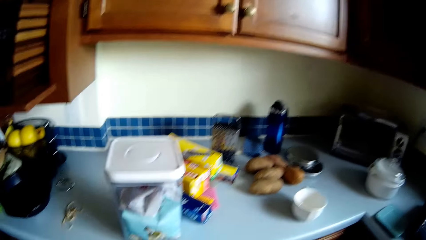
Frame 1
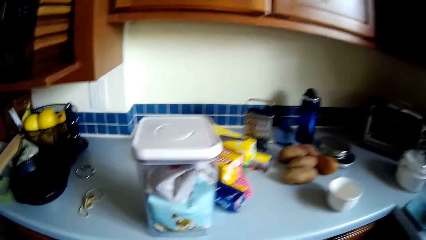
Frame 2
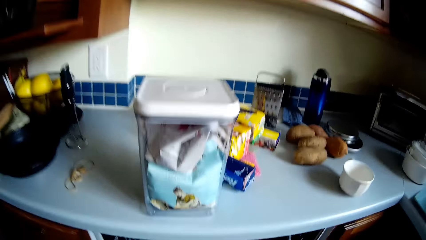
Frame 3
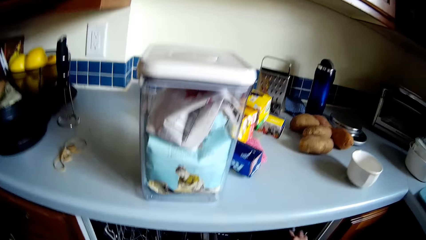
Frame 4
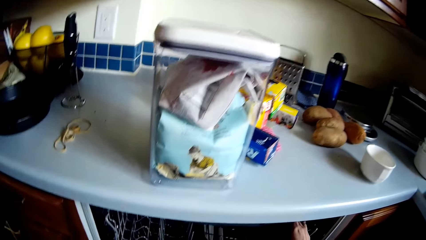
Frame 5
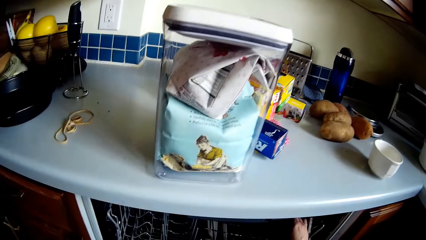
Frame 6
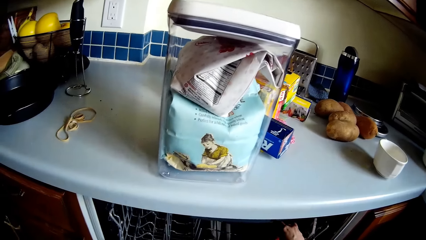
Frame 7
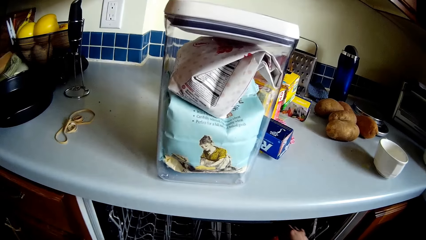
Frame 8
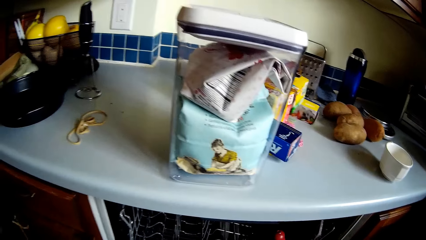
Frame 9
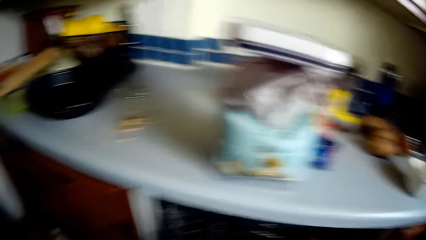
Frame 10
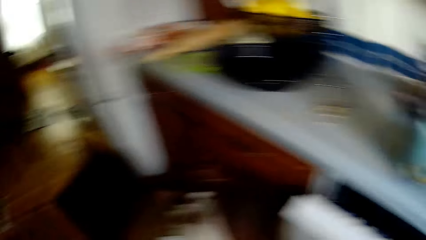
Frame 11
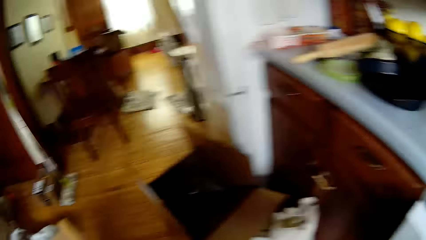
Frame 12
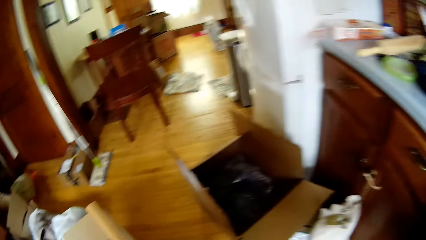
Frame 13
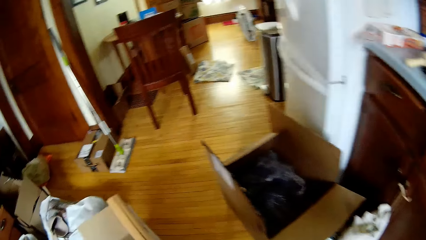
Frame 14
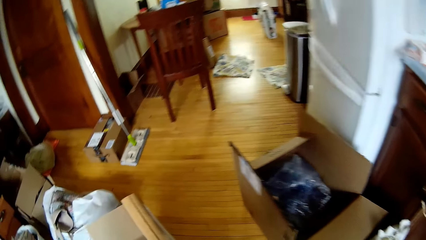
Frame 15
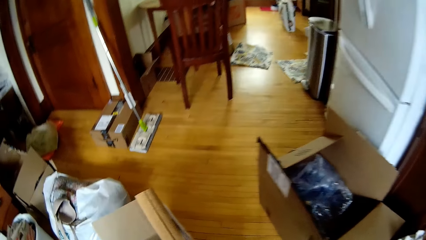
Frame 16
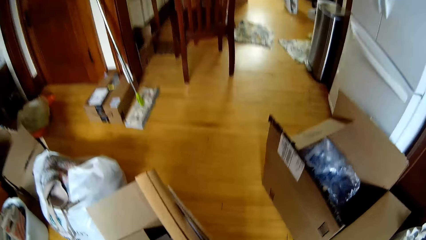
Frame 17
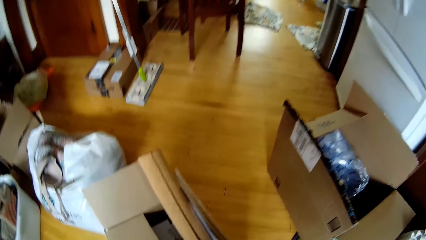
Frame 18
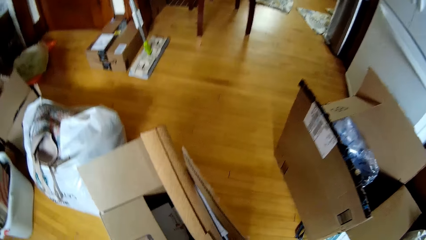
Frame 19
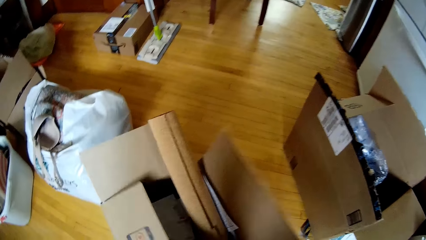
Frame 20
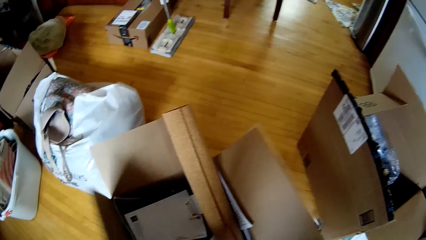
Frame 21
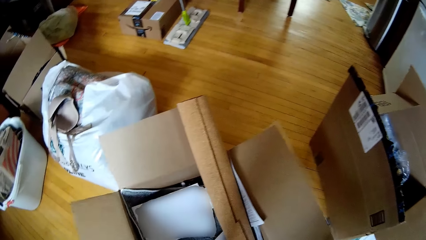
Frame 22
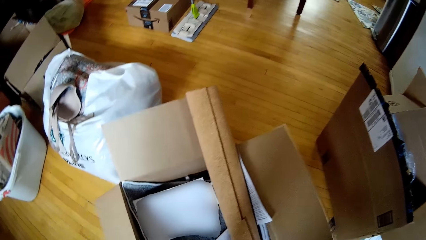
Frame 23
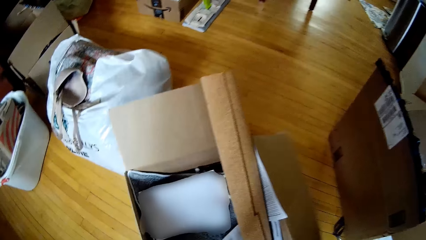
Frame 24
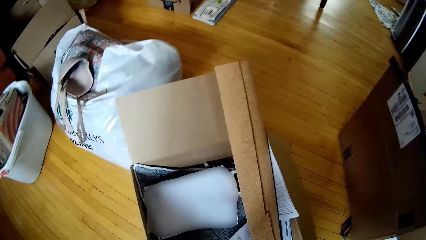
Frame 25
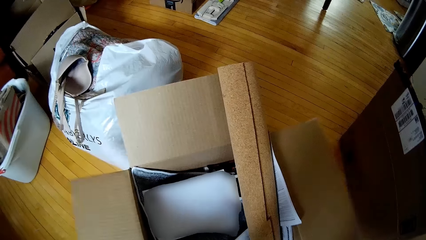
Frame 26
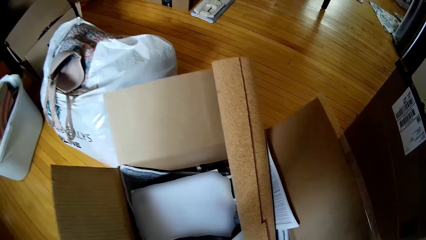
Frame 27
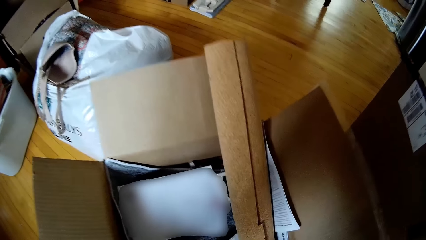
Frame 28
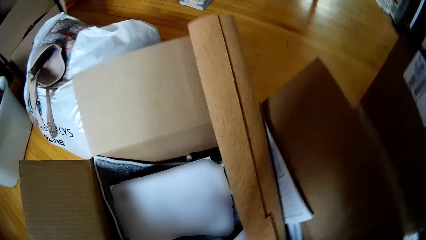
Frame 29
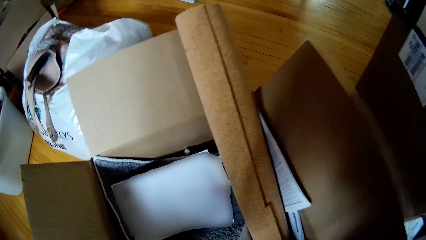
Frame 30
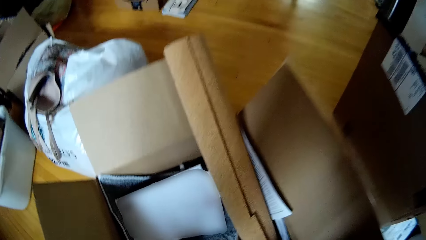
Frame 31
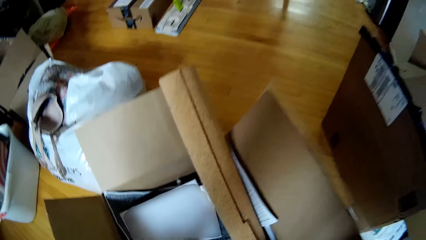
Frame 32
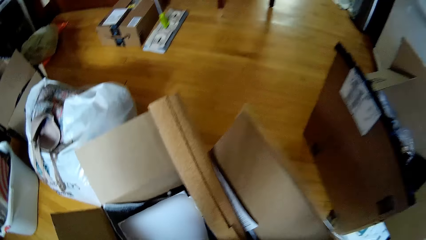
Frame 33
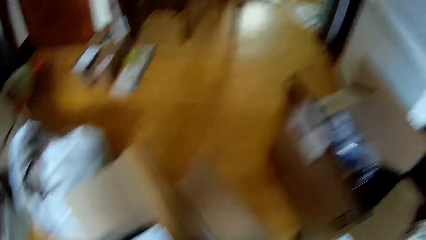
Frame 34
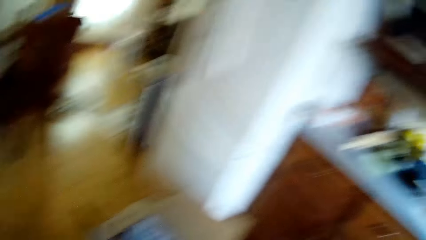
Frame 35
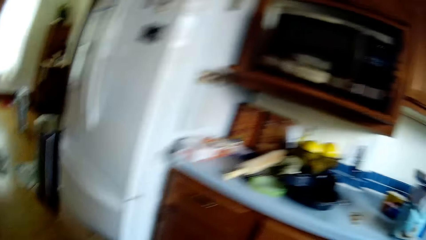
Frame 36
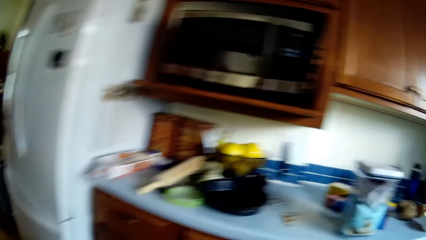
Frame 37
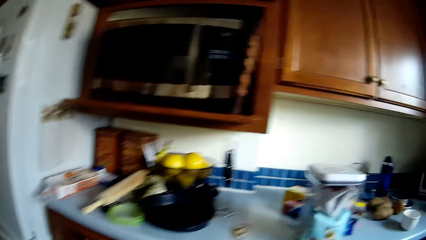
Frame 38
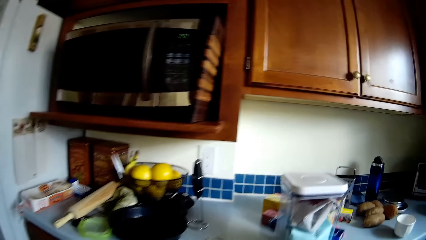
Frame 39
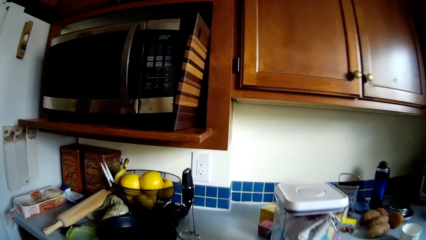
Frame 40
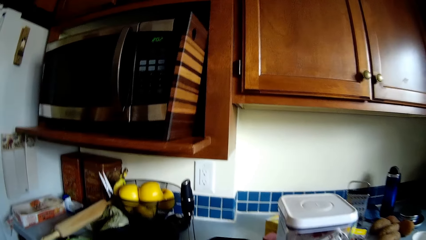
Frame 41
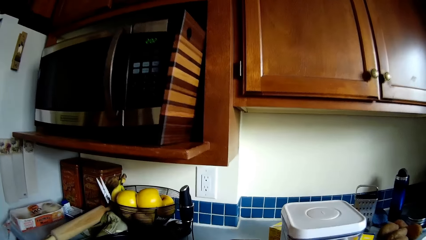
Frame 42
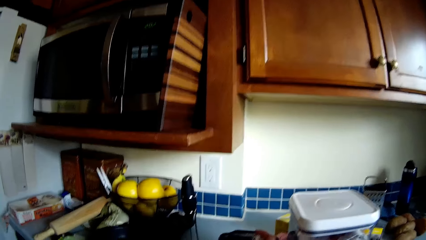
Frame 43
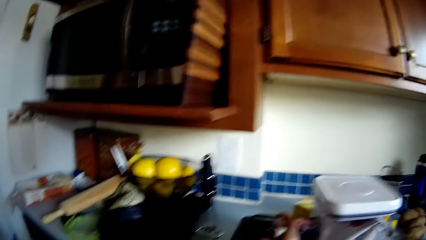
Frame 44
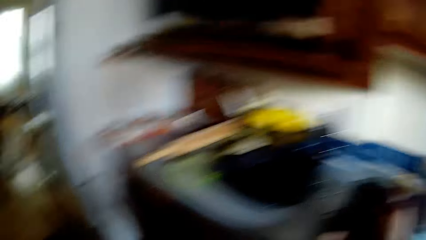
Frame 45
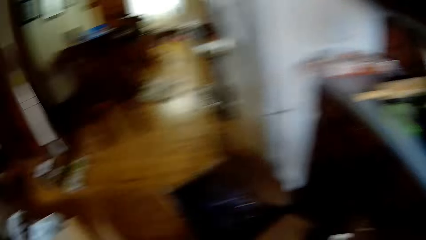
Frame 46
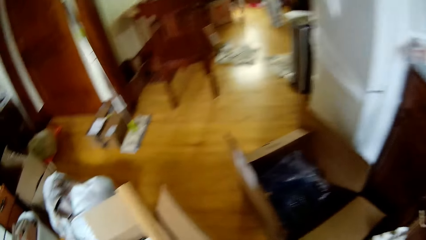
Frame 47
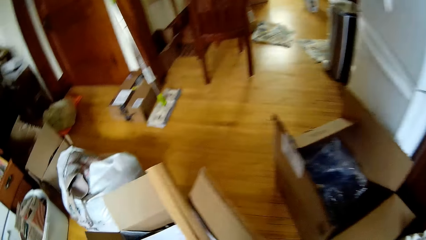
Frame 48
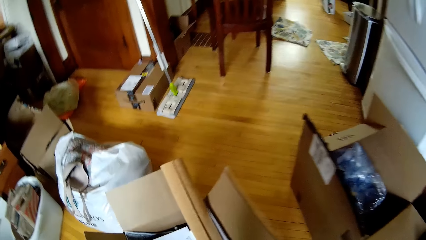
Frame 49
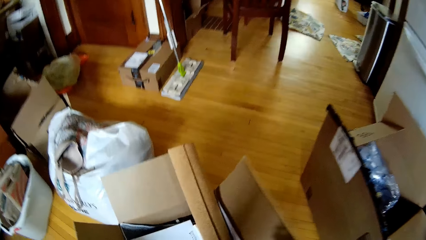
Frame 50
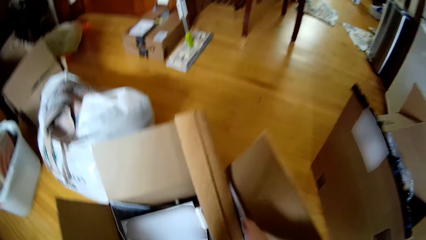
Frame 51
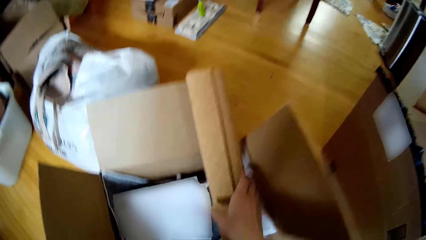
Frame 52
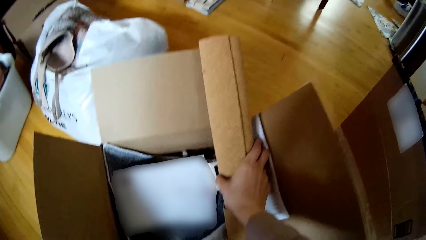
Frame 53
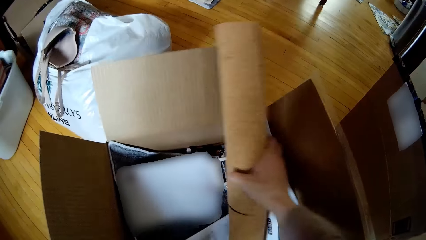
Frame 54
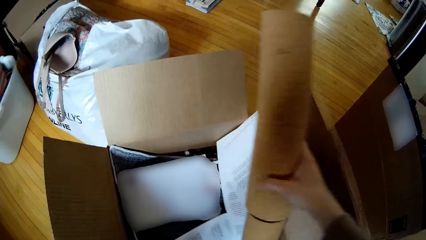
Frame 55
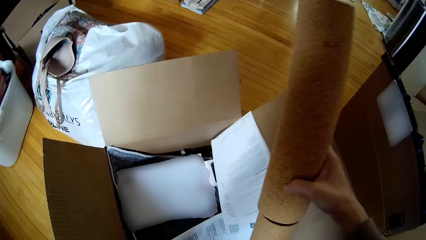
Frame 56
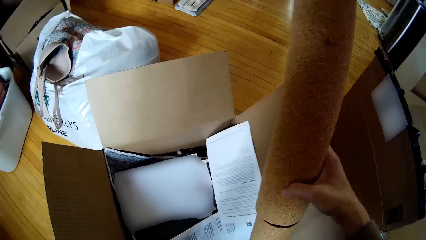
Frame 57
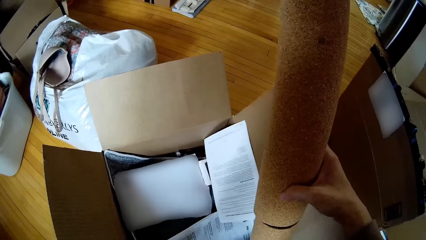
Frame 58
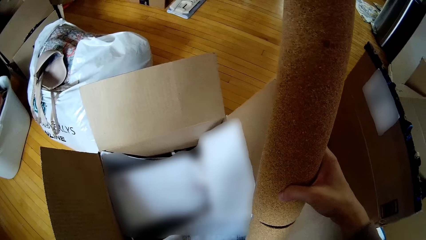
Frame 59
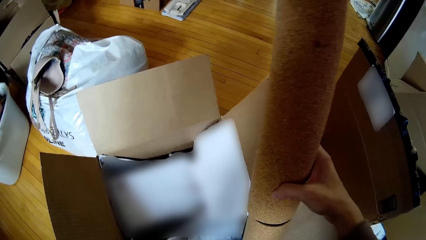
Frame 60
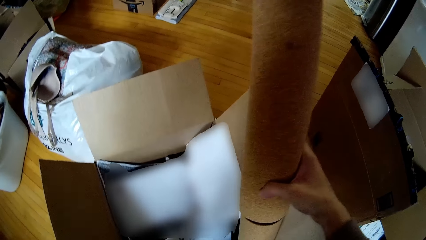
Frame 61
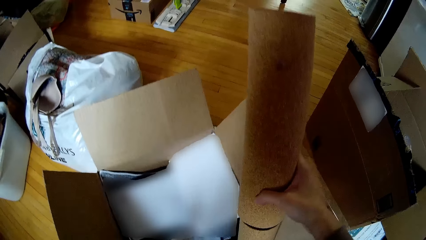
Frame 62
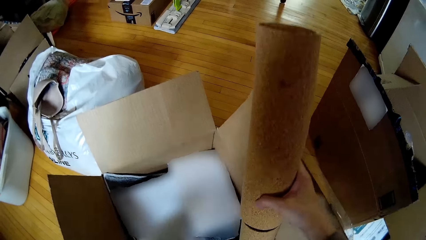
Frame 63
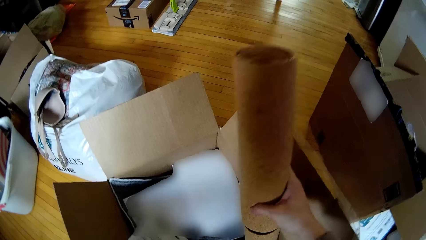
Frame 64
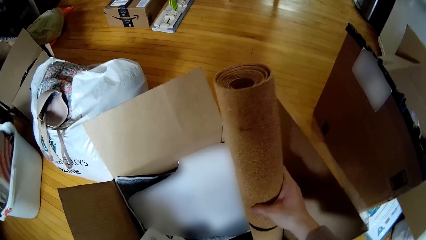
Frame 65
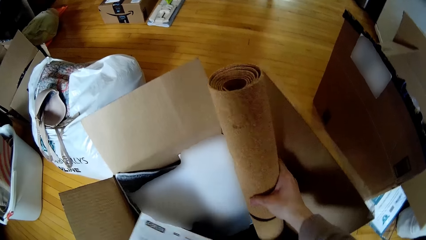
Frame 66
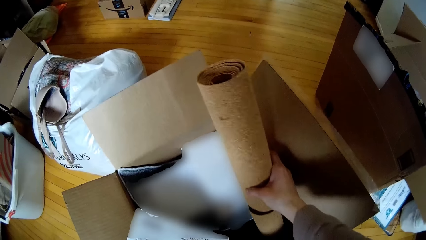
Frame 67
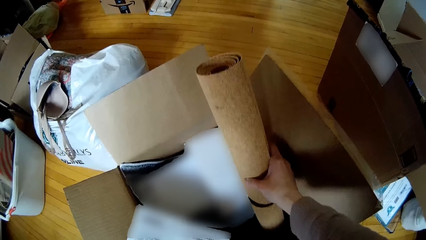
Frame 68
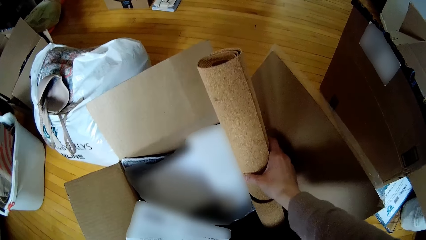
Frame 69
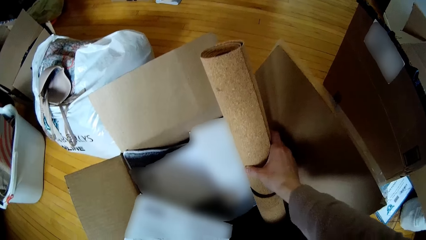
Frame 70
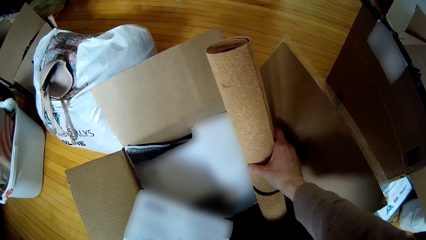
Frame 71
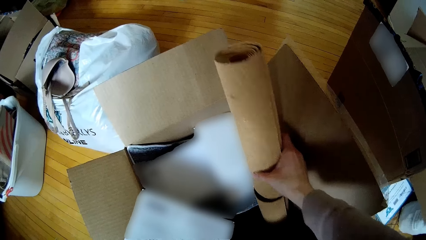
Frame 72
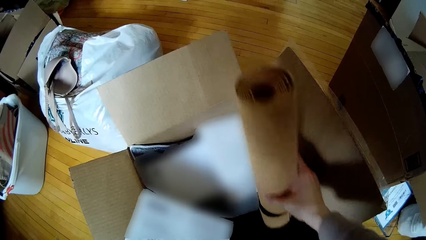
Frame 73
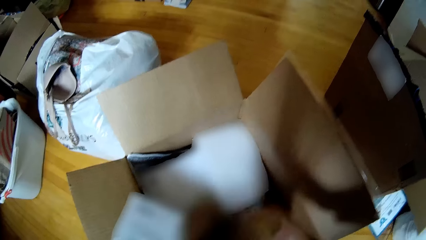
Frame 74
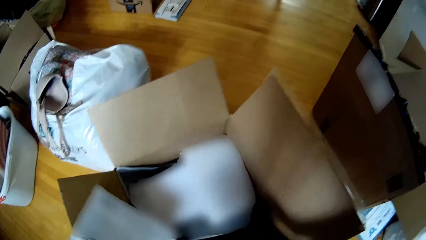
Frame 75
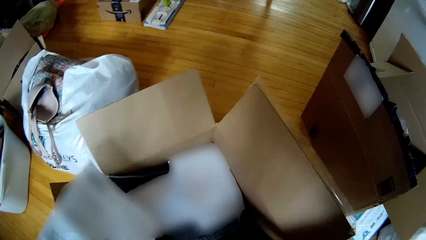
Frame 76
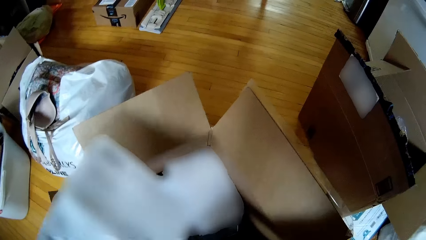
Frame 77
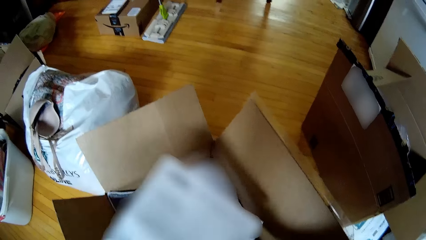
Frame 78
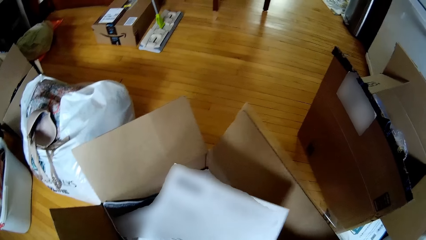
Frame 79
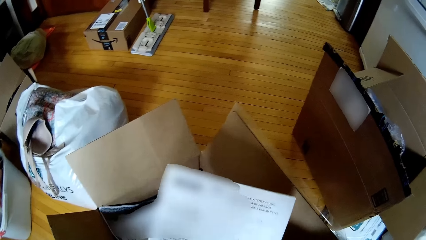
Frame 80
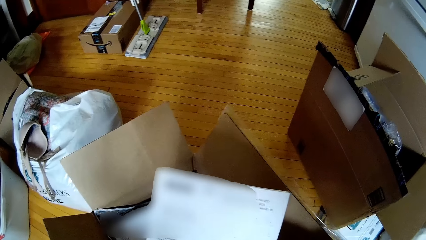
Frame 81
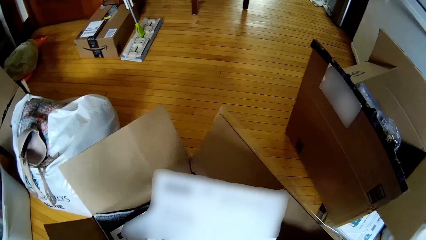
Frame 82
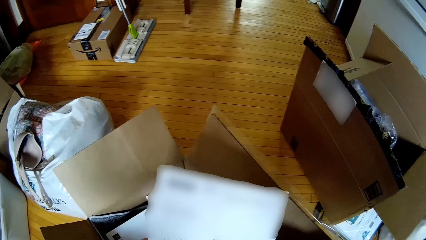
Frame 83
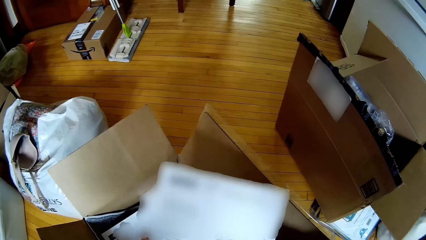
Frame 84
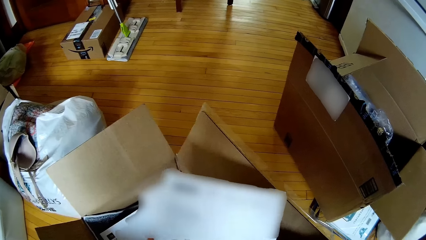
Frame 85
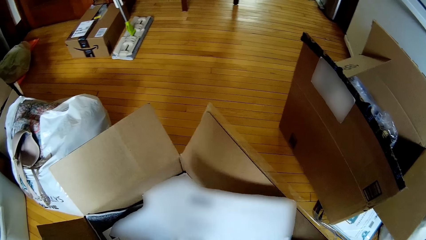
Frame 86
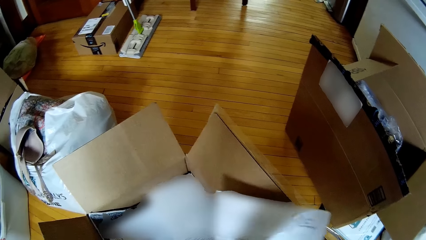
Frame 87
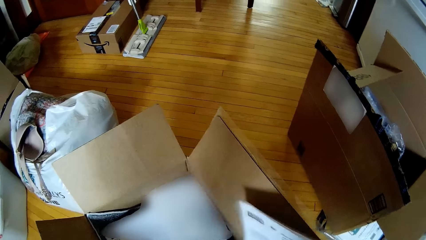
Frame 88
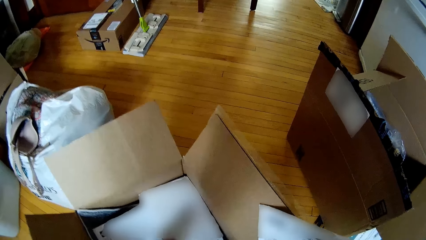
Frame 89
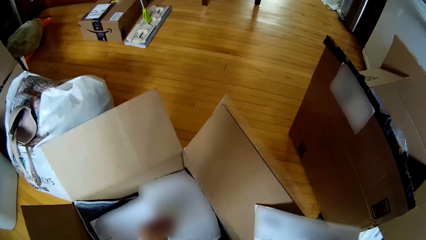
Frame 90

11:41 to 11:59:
The camera wearer drops the berry in his right hand into a dishwasher. He bends down. He holds the drawer. He looks around. He opens a carton or box on the floor with both hands. He bends down. He looks inside the box. He looks around. He moves to the counter. He drops a telephone in his right hand on the kitchen counter. He moves towards the box. He takes a rolled sandpaper from the carton on the floor with his right hand. He takes a paper from the carton on the floor with his left hand. He holds the paper. He lifts the paper up. He moves the papers. He drops the rolled sandpaper in his right hand in the carton on the floor. He lifts the paper up. He passes the paper in his left hand to his right hand. He looks at the paper.
